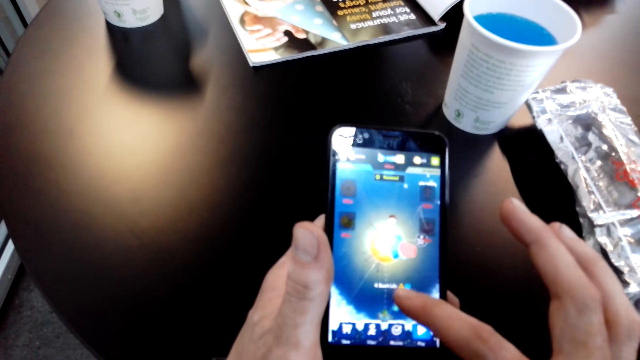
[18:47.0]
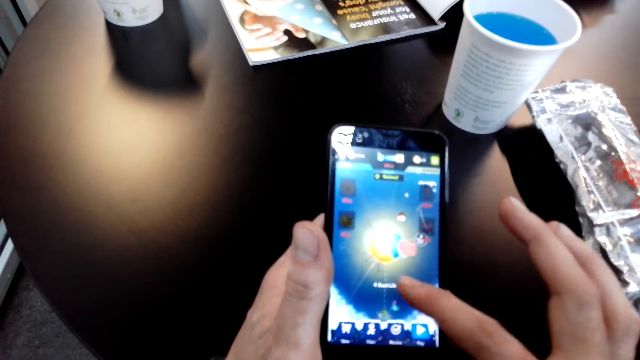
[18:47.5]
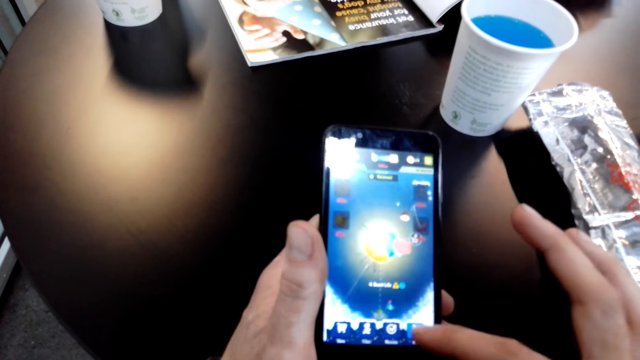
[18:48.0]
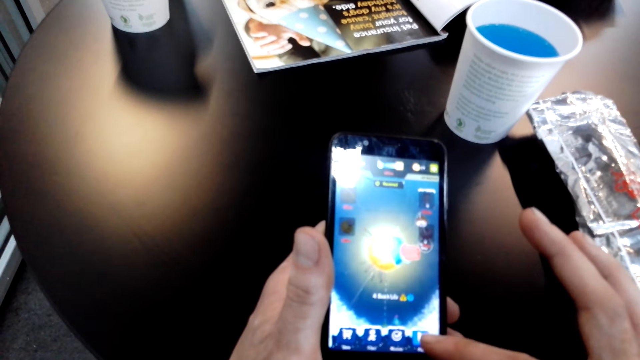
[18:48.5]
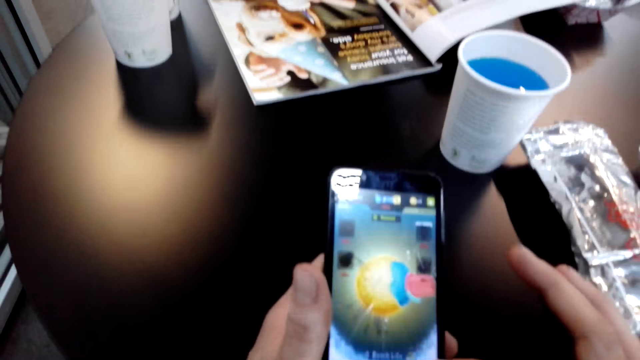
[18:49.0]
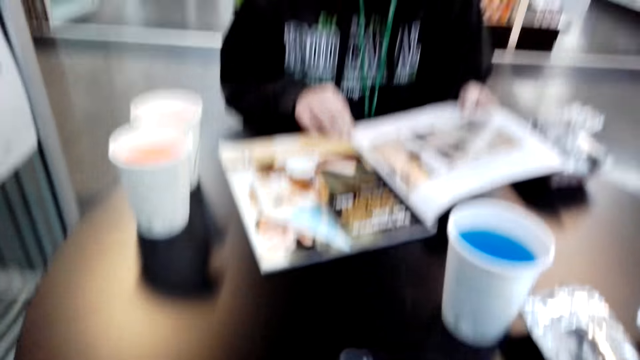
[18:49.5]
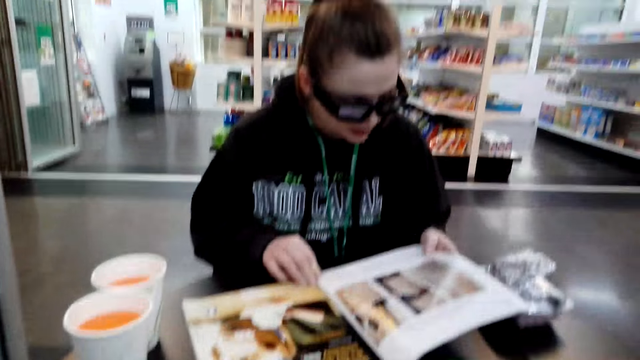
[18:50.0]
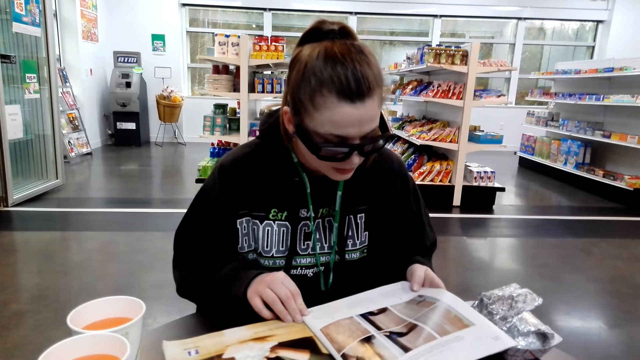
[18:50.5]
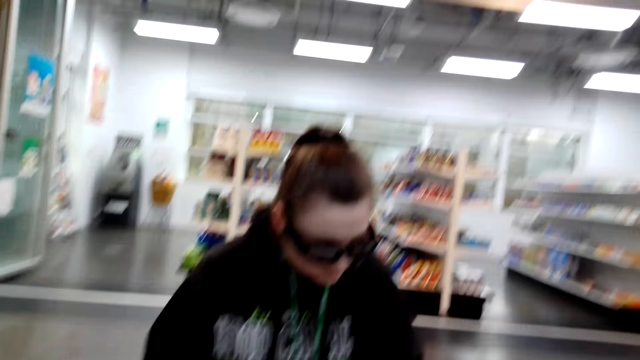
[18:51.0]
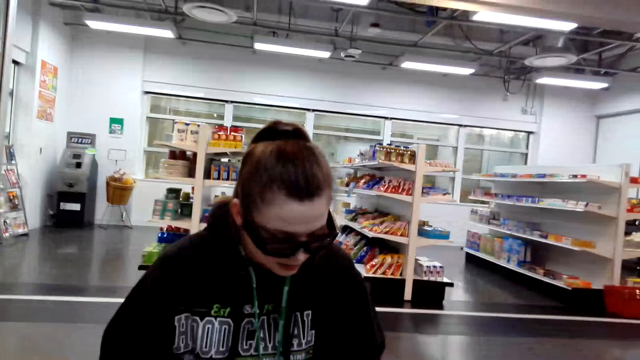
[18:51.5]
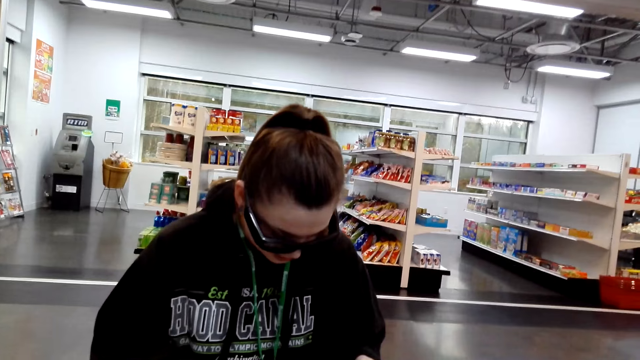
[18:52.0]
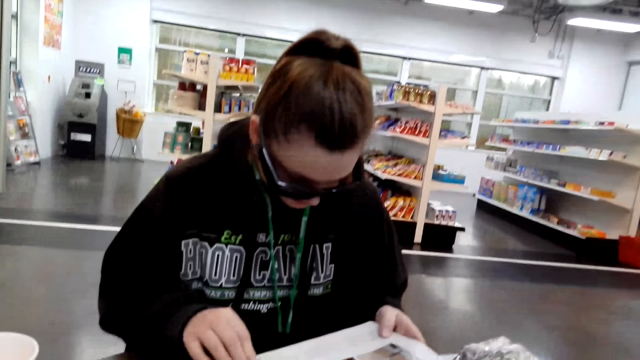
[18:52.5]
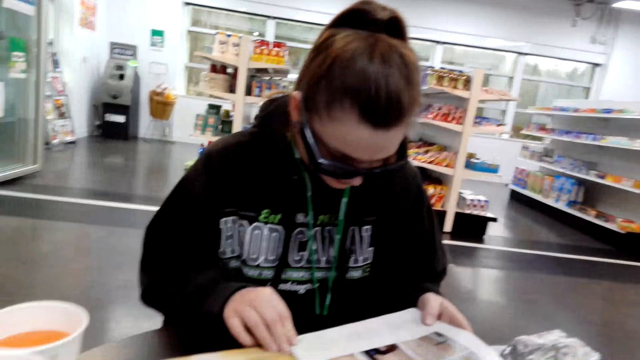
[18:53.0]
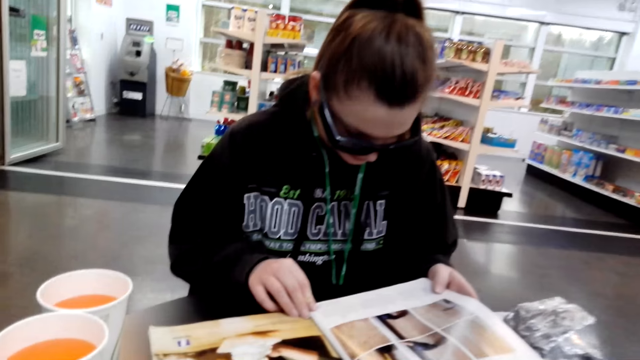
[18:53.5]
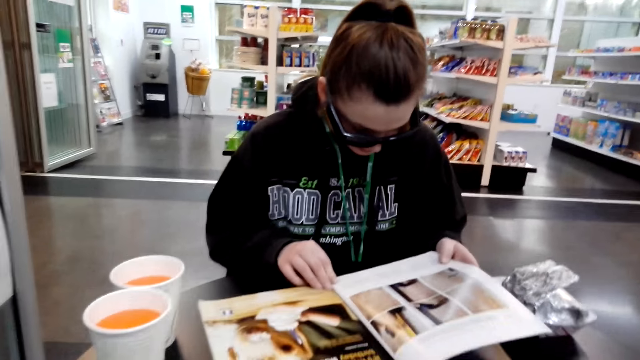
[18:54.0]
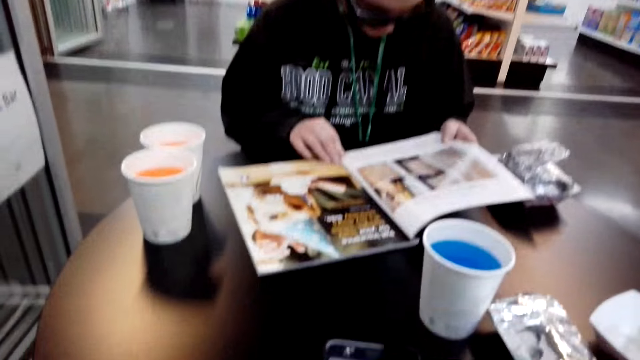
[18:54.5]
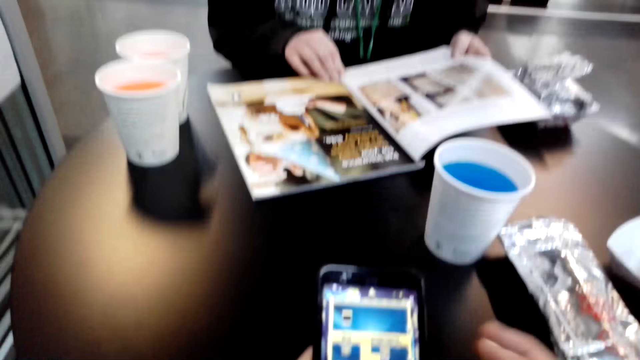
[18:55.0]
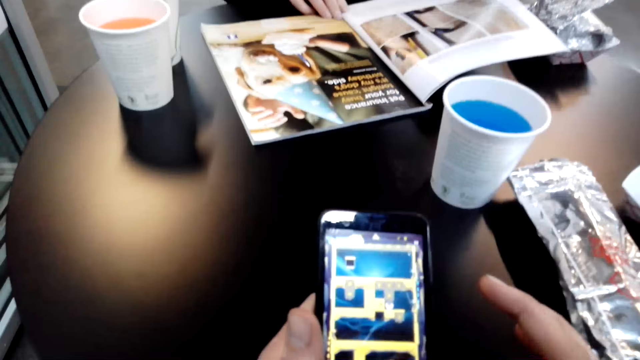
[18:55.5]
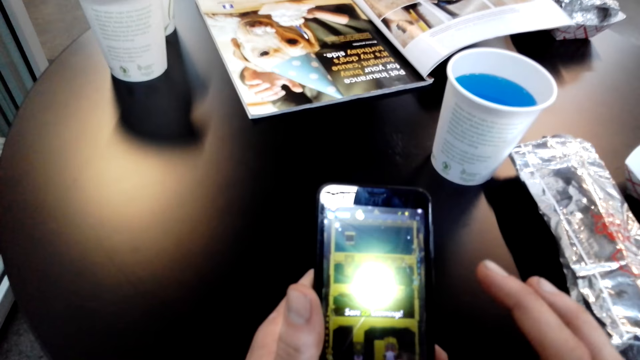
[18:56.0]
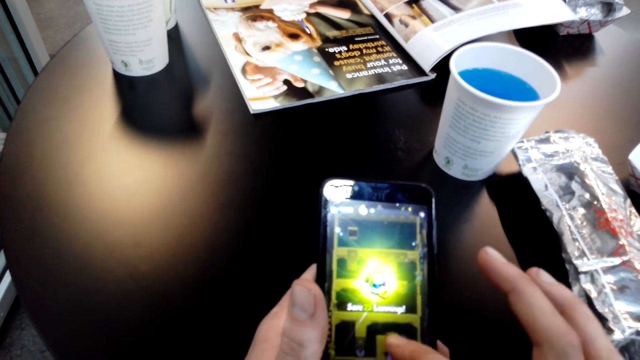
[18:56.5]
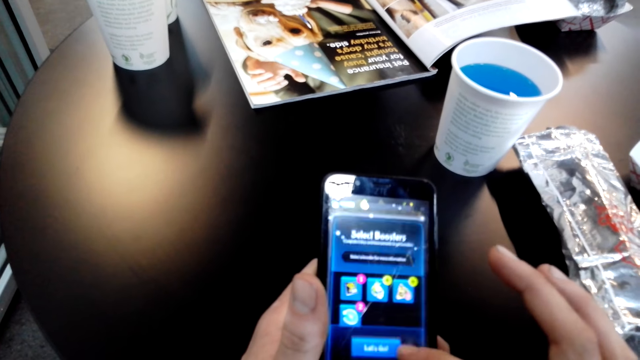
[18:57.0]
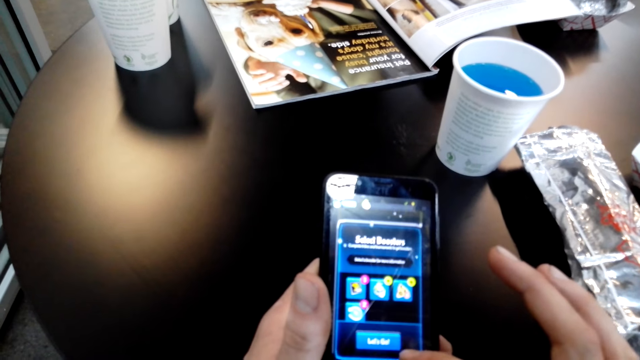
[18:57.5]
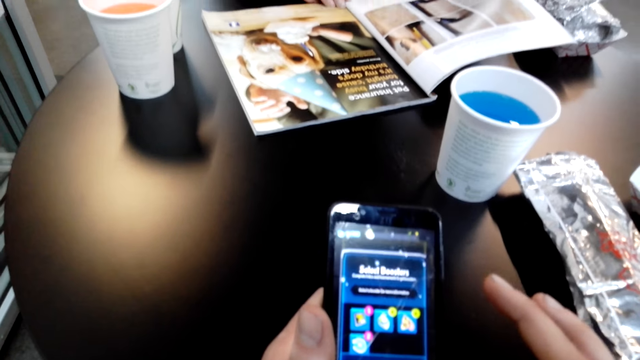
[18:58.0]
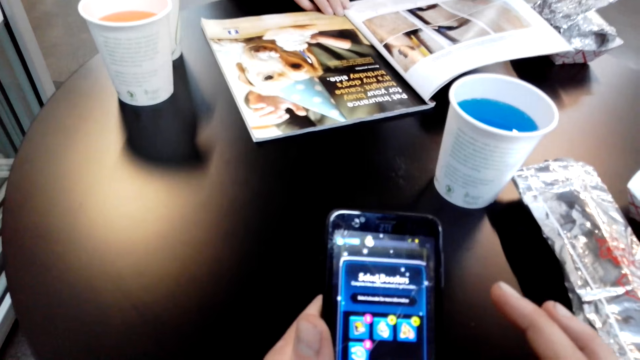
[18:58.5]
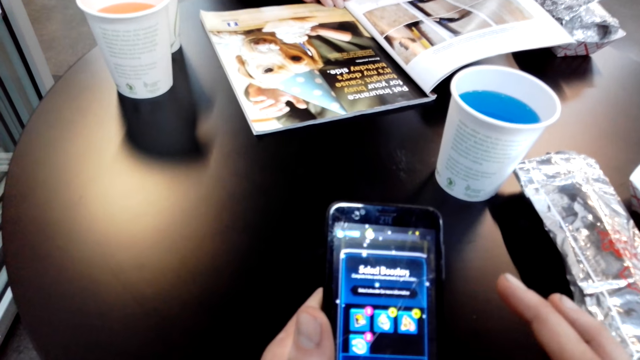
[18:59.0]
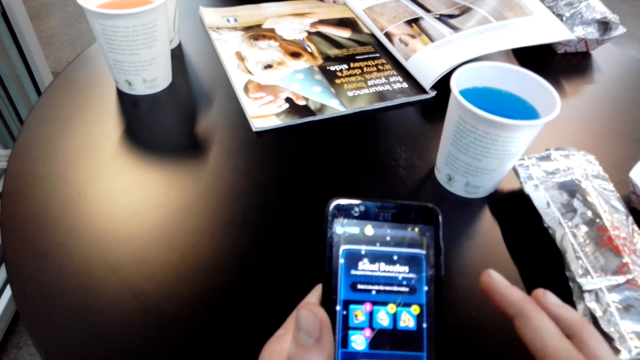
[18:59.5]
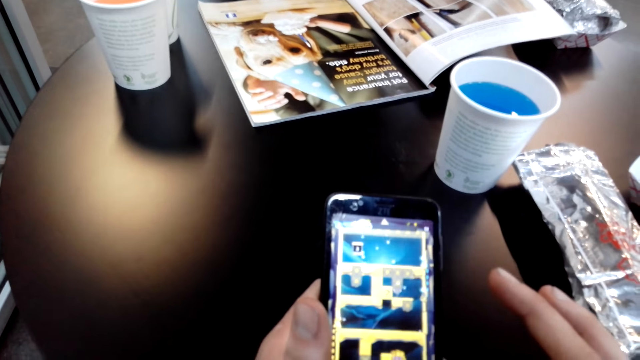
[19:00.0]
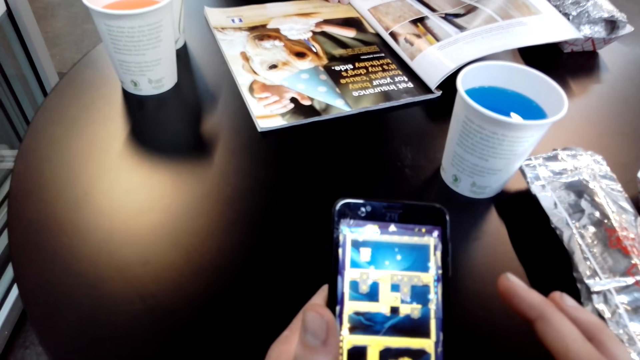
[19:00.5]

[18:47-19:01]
The camera wearer scrolls a phone. A woman interacts with the camera wearer. The camera wearer uses the phone.

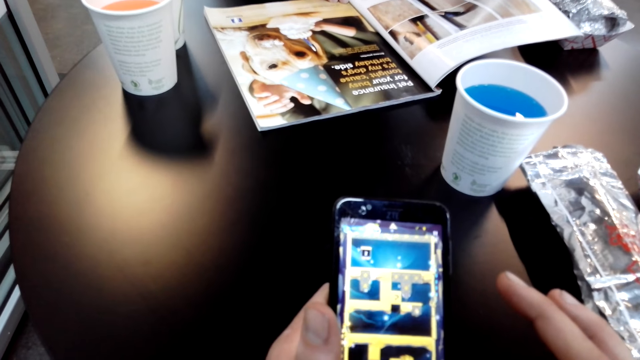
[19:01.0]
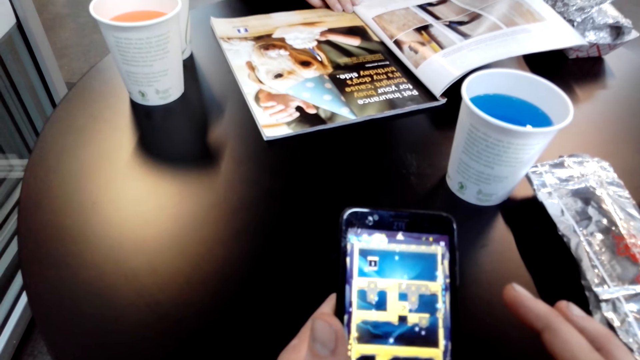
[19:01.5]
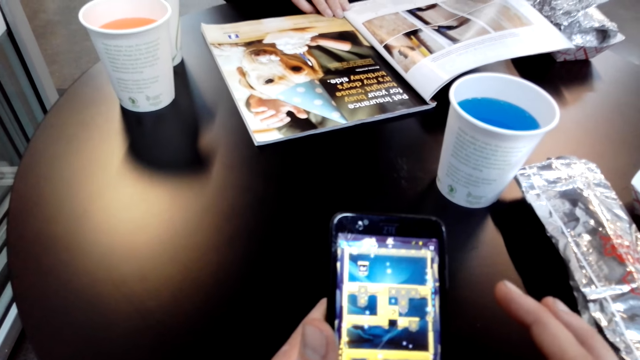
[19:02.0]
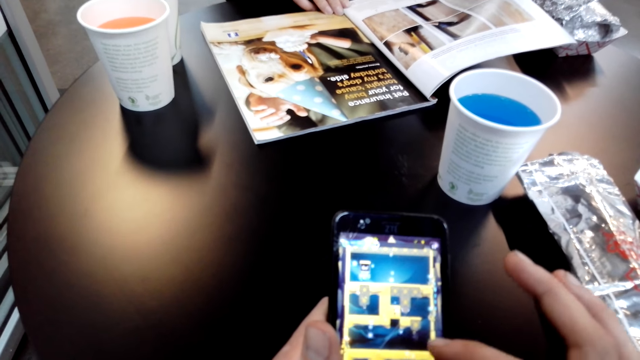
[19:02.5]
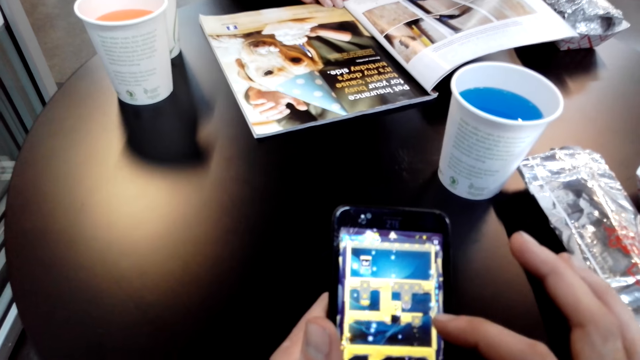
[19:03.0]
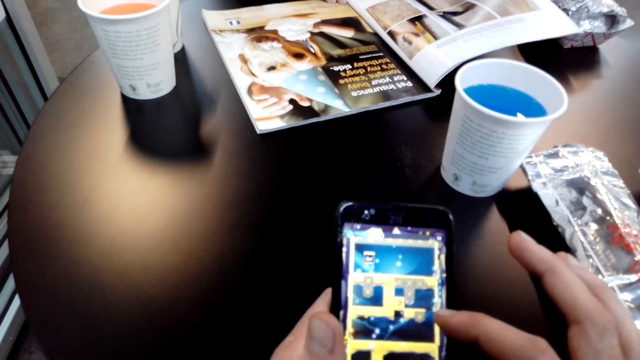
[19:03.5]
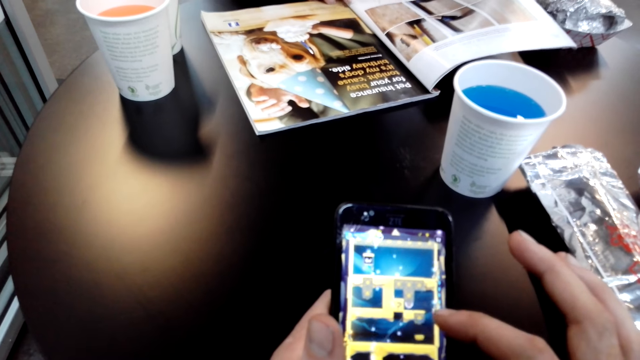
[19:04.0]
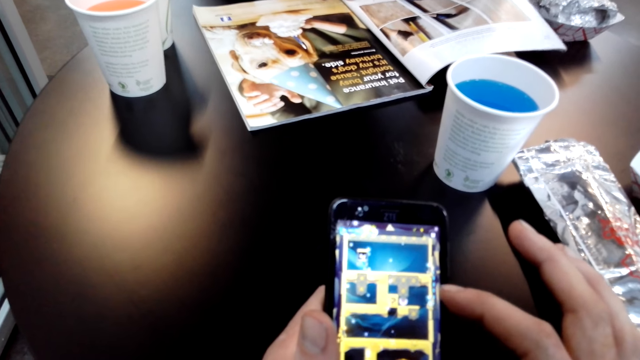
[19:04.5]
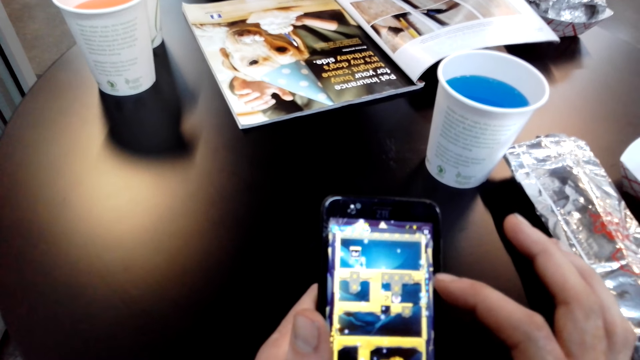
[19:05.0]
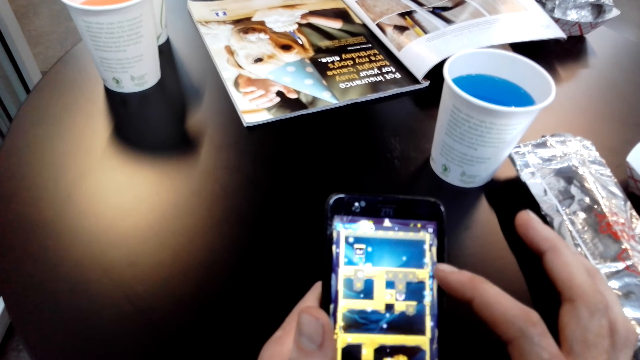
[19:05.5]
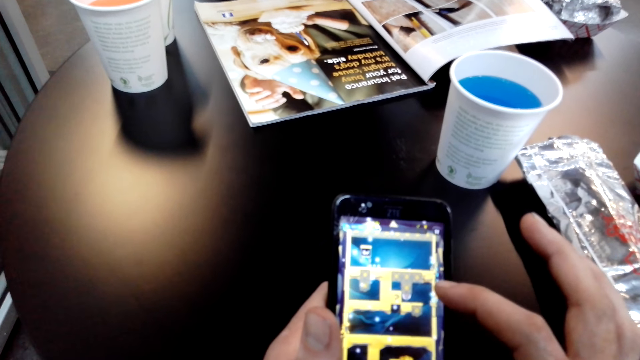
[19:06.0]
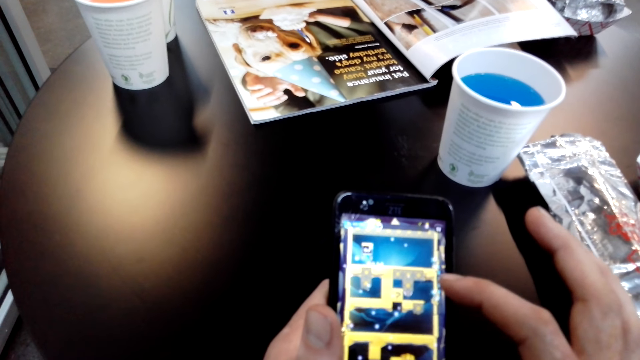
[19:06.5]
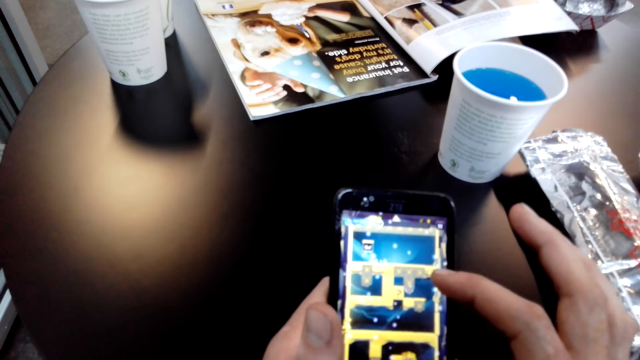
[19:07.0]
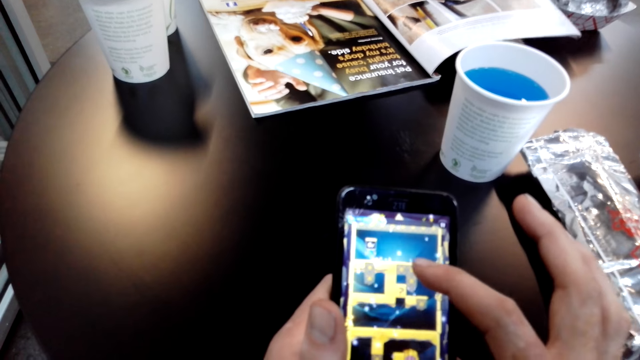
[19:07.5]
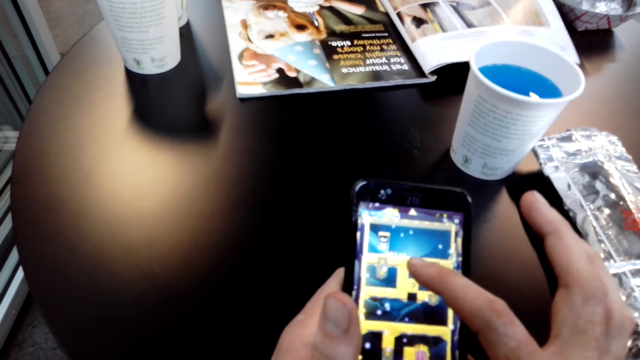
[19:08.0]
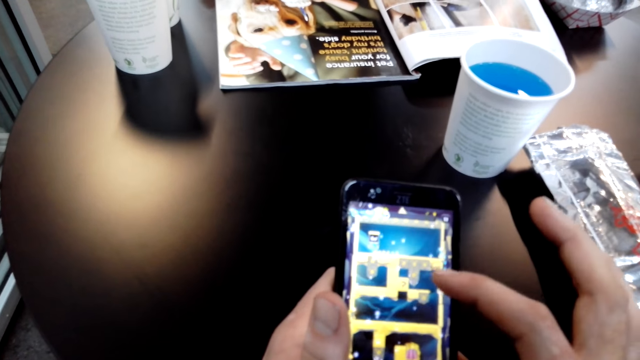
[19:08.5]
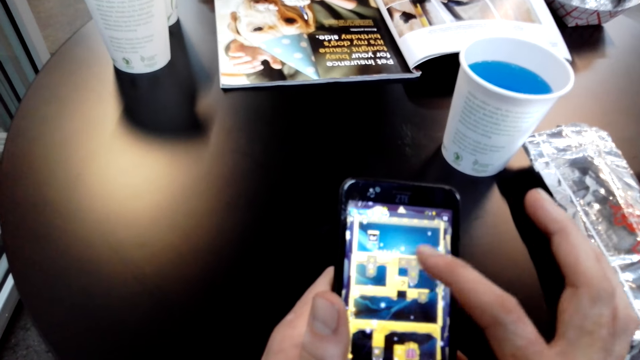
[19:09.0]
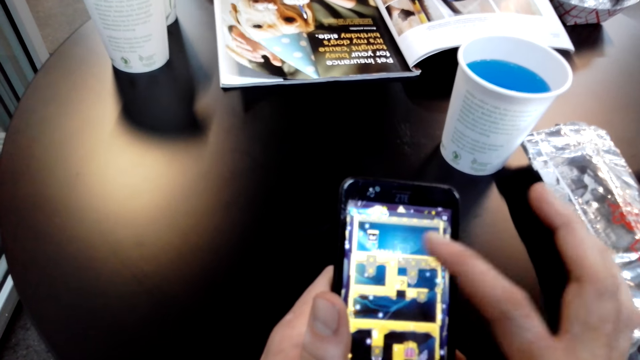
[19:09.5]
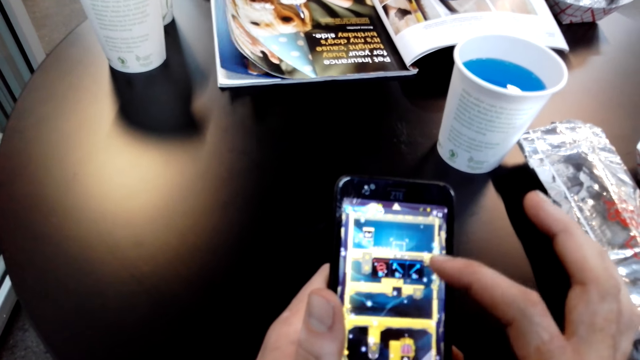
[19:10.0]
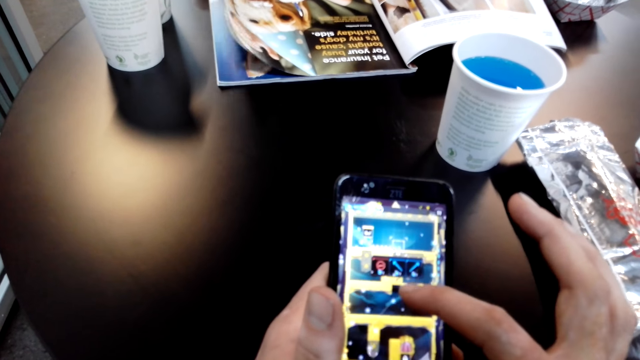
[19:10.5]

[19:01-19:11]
The camera wearer touches a phone on the table.
